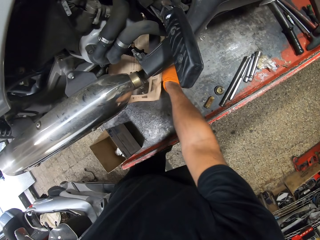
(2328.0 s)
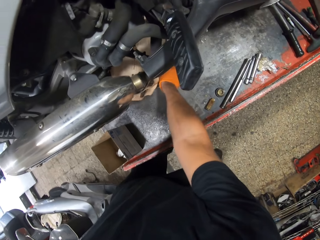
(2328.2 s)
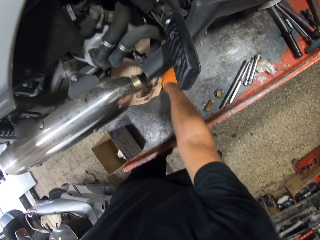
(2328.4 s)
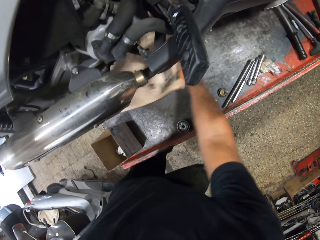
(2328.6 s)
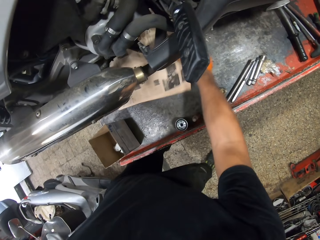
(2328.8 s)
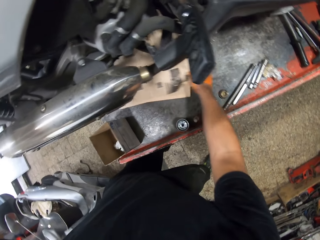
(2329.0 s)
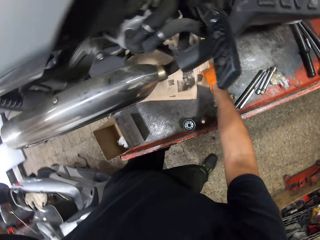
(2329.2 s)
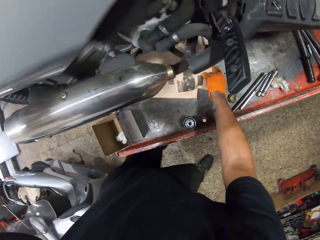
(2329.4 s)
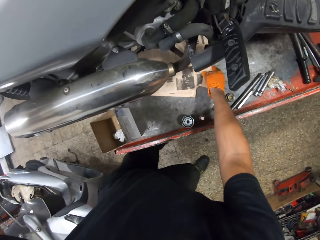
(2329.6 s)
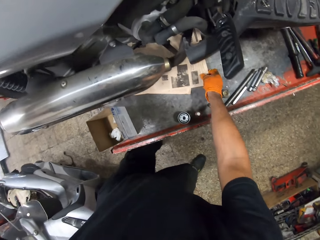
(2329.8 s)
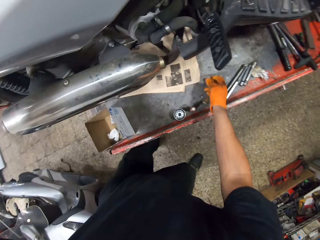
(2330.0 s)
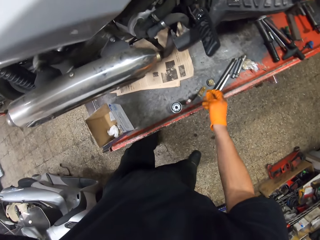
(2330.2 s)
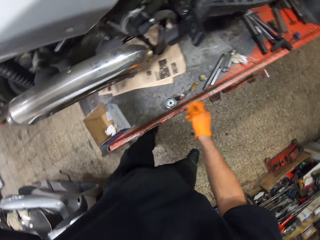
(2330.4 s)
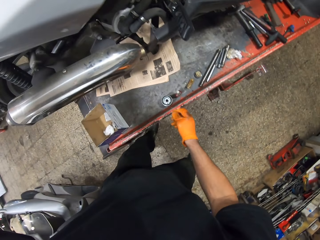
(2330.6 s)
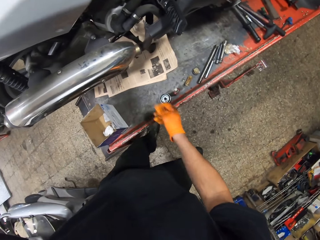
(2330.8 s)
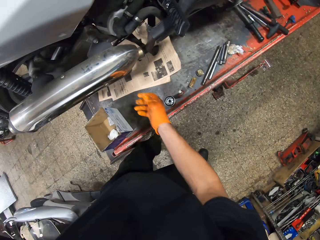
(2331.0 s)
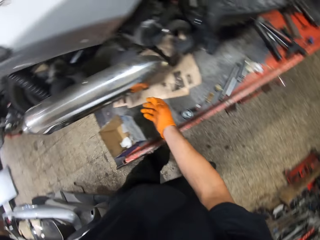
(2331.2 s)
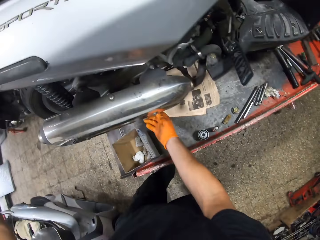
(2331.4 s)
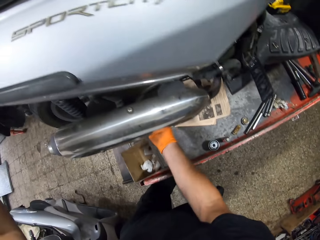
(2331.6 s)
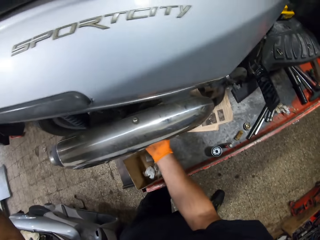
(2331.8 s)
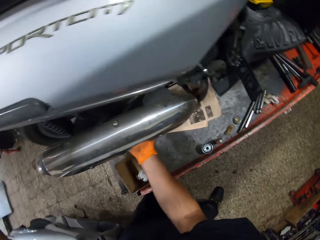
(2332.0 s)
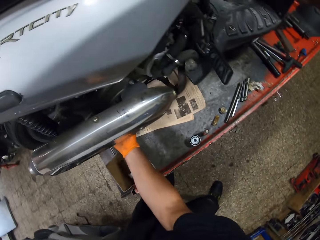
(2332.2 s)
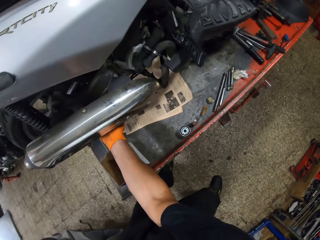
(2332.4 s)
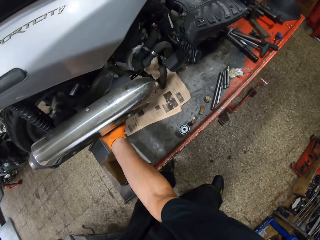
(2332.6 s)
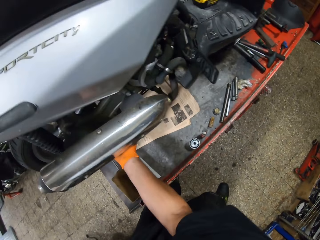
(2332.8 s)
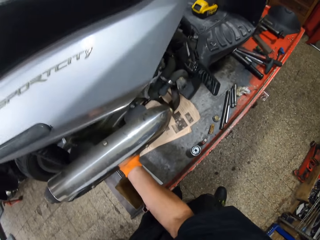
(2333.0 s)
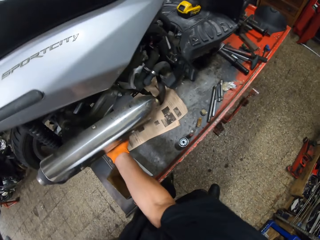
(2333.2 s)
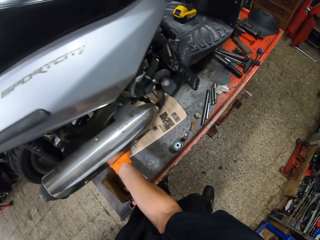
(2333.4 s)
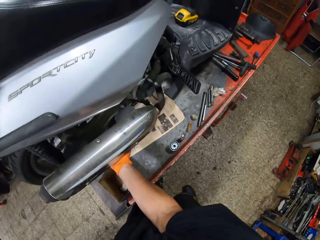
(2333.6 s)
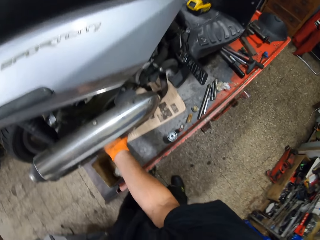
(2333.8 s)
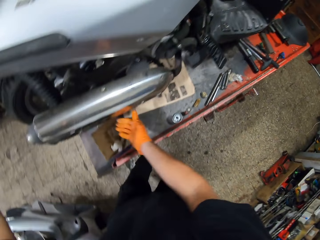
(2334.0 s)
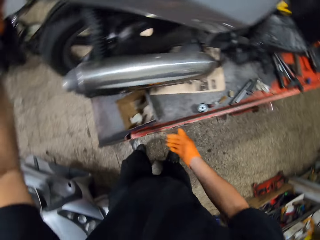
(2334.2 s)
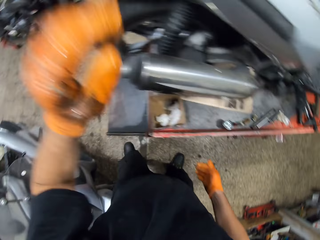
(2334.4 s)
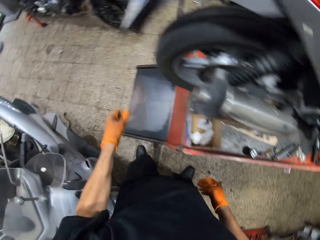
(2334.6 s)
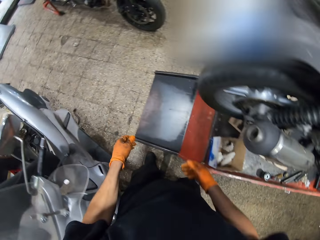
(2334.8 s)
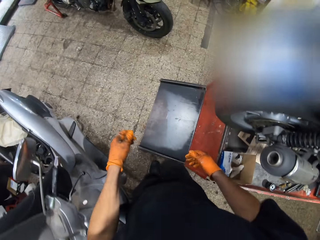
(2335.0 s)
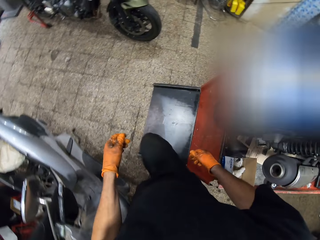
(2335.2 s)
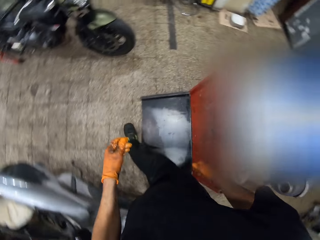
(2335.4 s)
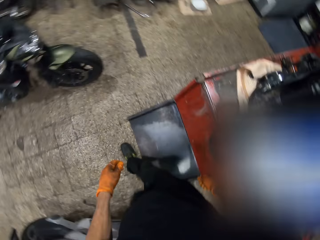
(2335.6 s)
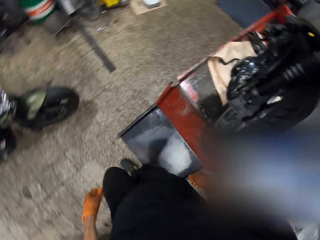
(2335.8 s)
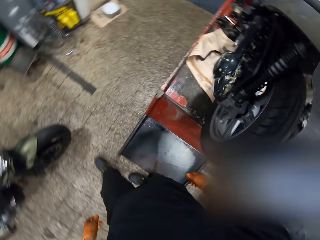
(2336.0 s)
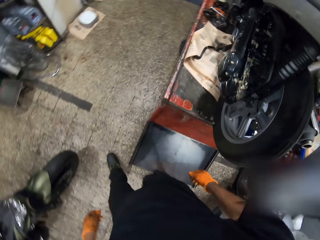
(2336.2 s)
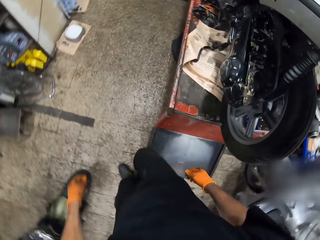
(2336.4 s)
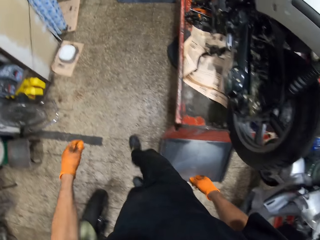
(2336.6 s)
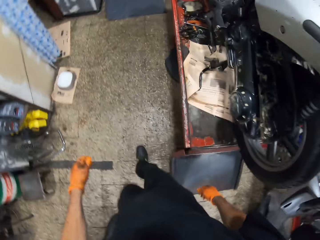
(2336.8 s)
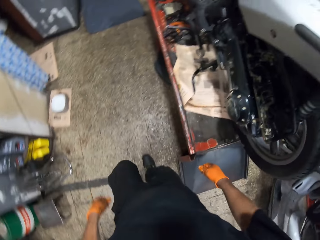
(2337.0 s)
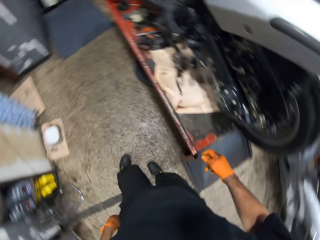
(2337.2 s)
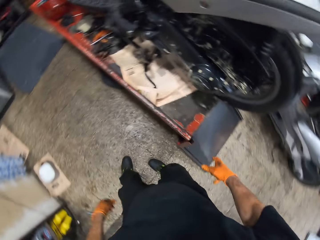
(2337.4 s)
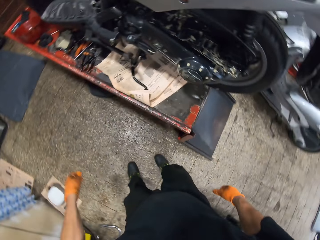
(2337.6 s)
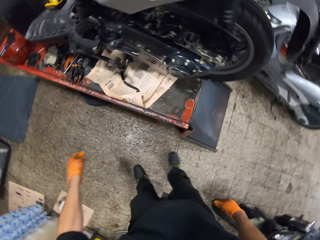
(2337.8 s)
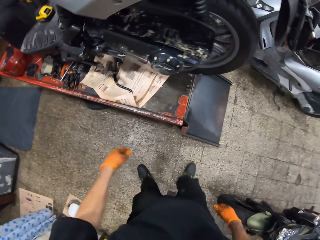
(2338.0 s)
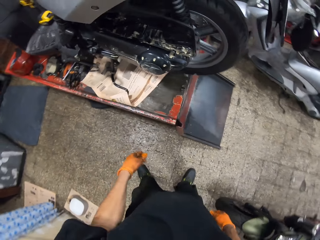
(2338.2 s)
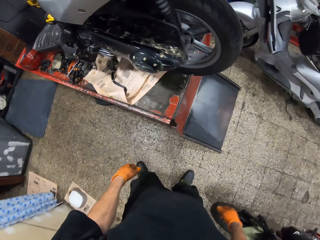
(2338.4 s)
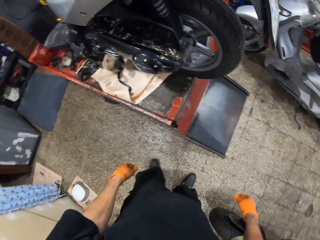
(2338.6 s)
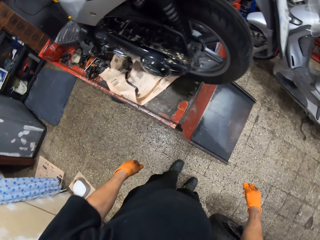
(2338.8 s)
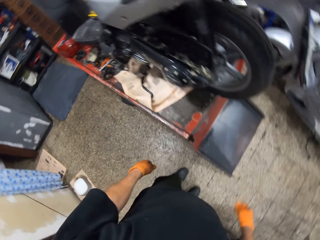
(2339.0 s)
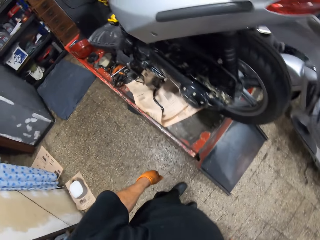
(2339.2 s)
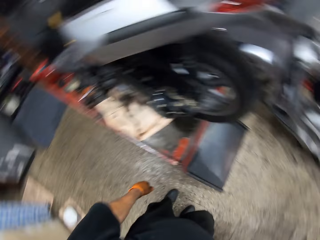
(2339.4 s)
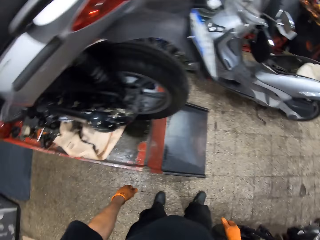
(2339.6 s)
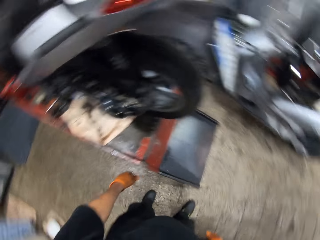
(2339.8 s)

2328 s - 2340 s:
The camera wearer pushes the newspaper. They hold the motorbike. They walk around.

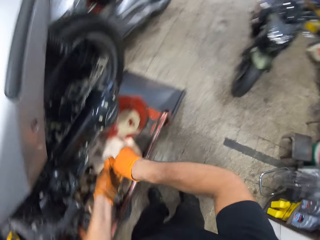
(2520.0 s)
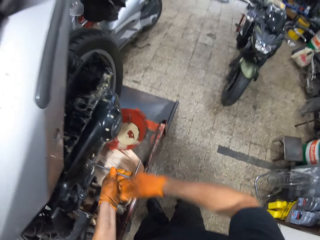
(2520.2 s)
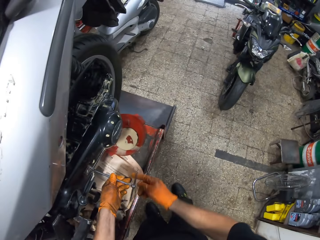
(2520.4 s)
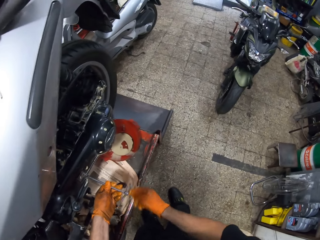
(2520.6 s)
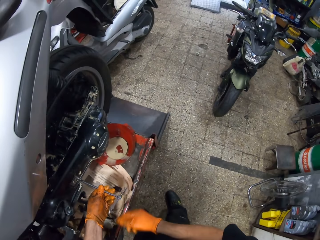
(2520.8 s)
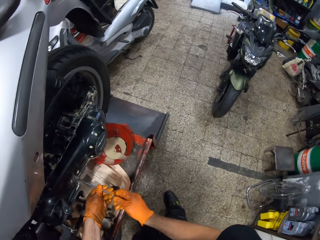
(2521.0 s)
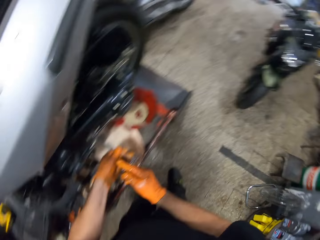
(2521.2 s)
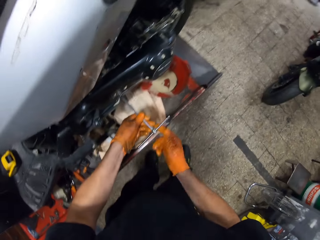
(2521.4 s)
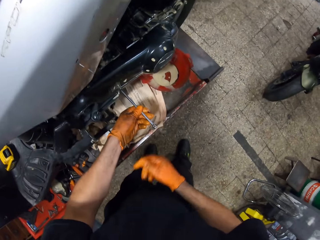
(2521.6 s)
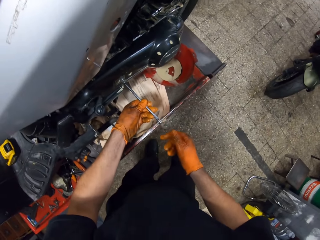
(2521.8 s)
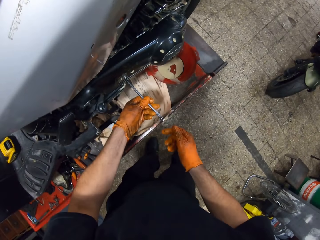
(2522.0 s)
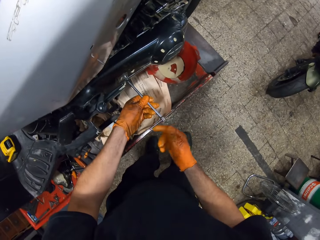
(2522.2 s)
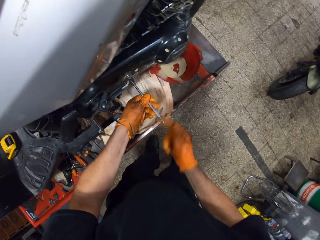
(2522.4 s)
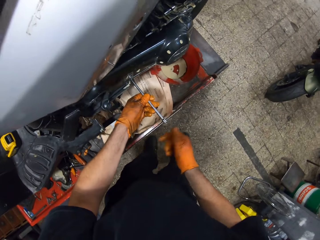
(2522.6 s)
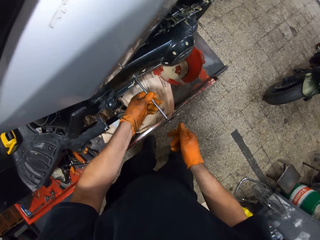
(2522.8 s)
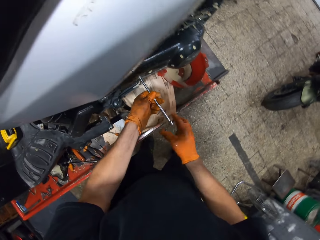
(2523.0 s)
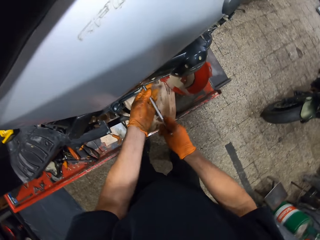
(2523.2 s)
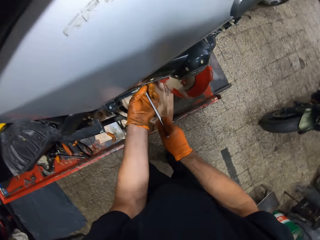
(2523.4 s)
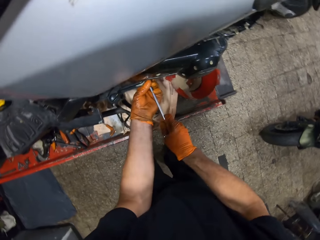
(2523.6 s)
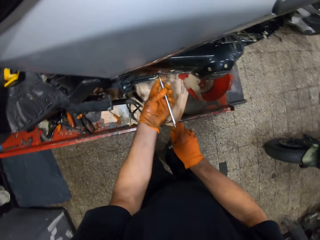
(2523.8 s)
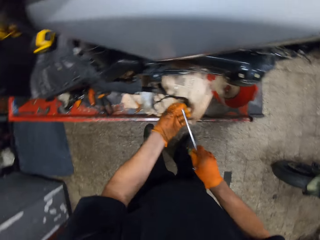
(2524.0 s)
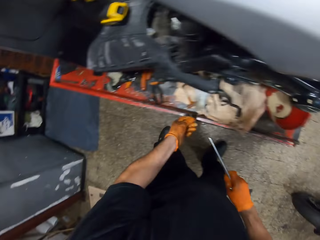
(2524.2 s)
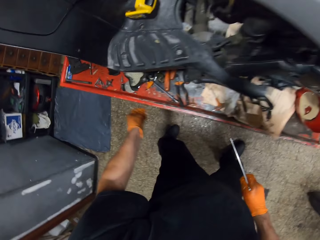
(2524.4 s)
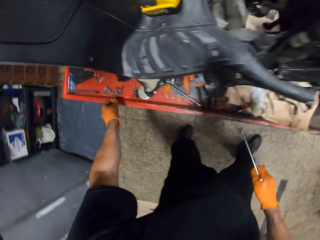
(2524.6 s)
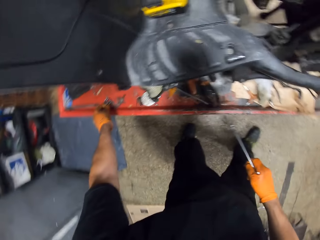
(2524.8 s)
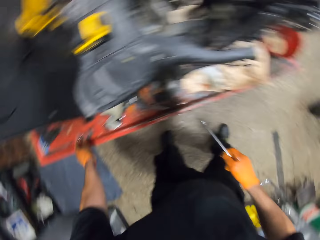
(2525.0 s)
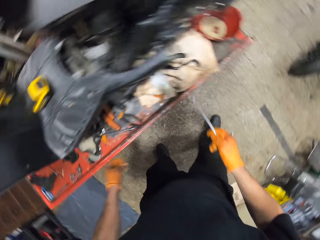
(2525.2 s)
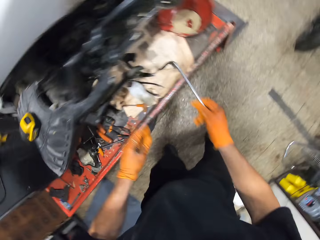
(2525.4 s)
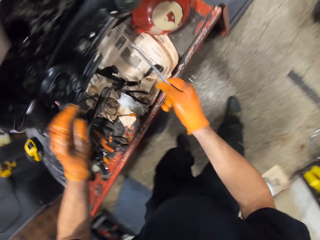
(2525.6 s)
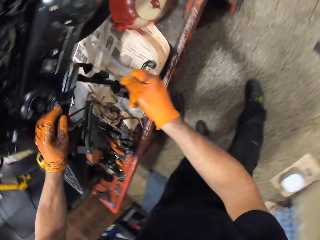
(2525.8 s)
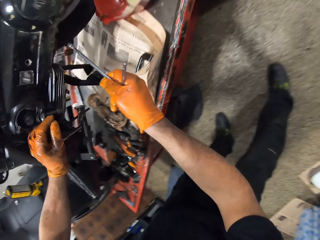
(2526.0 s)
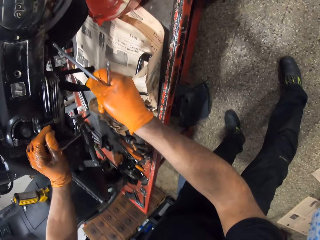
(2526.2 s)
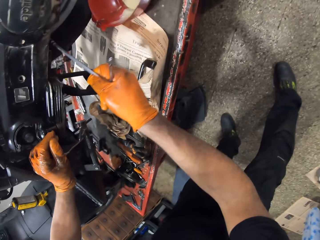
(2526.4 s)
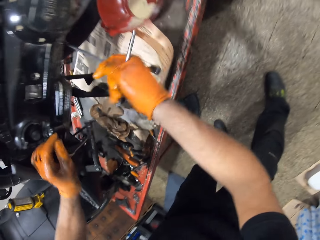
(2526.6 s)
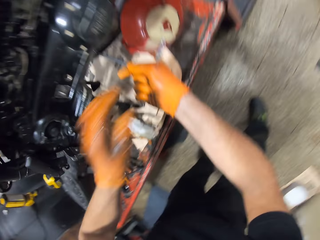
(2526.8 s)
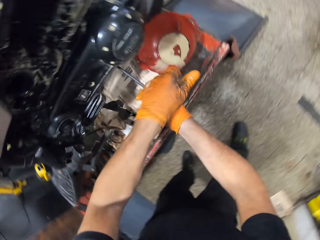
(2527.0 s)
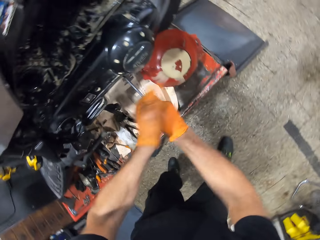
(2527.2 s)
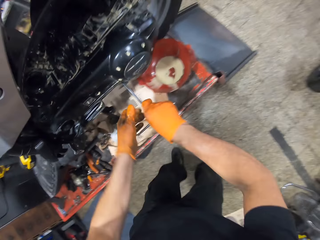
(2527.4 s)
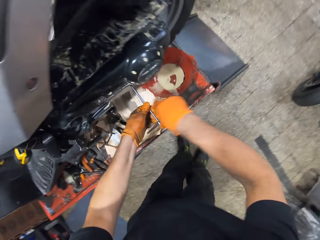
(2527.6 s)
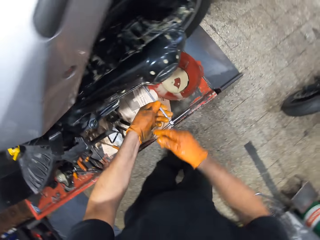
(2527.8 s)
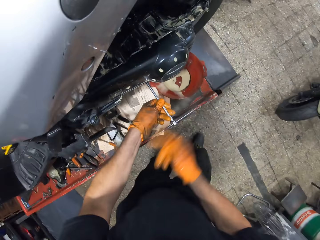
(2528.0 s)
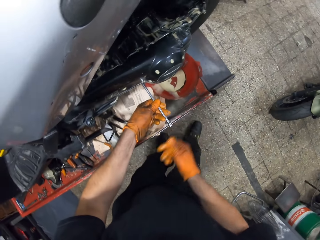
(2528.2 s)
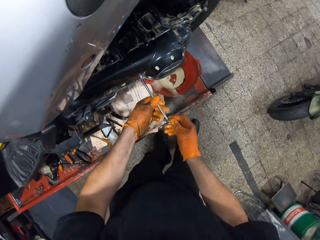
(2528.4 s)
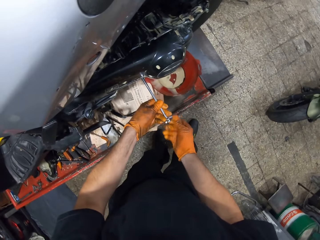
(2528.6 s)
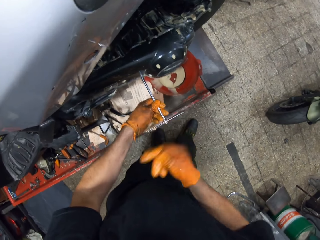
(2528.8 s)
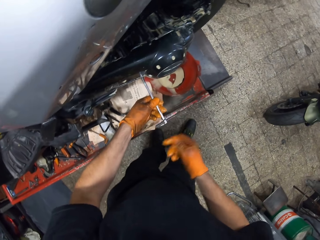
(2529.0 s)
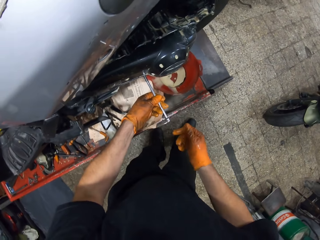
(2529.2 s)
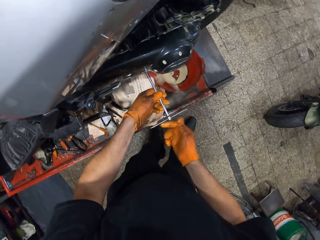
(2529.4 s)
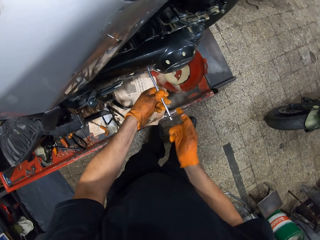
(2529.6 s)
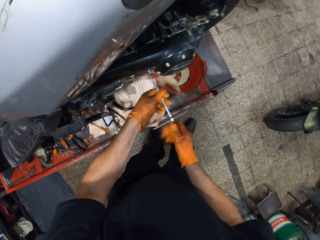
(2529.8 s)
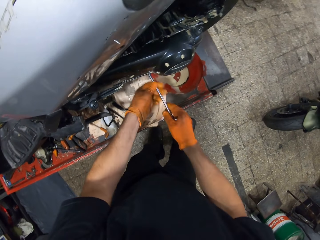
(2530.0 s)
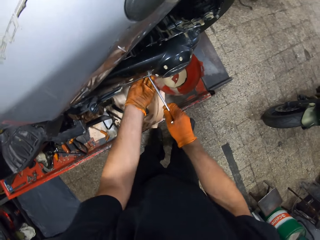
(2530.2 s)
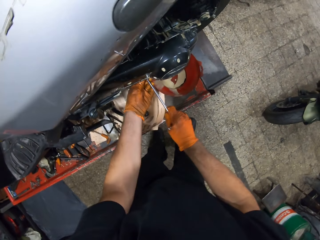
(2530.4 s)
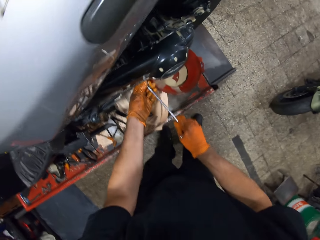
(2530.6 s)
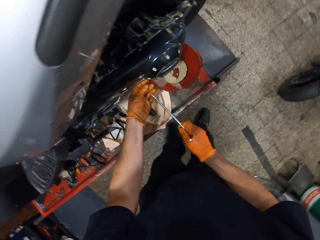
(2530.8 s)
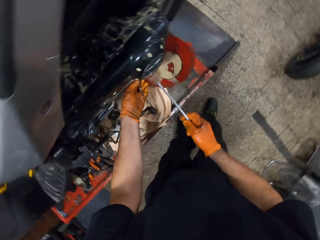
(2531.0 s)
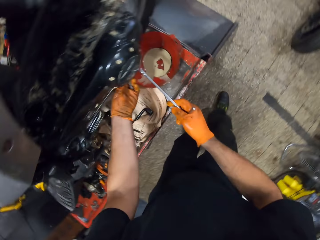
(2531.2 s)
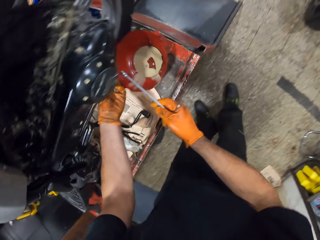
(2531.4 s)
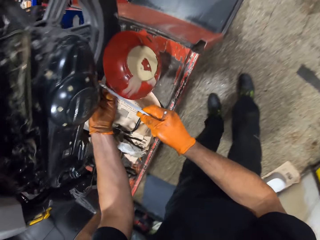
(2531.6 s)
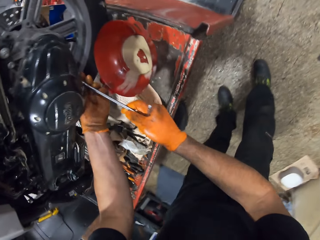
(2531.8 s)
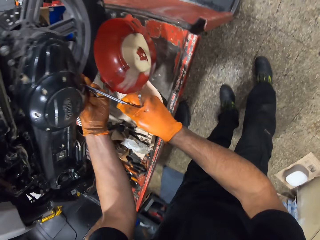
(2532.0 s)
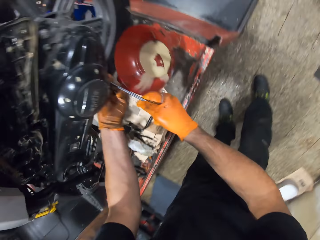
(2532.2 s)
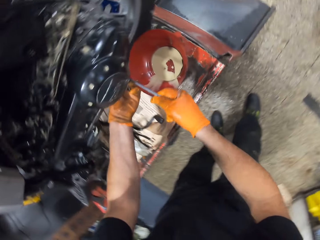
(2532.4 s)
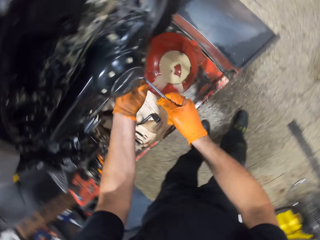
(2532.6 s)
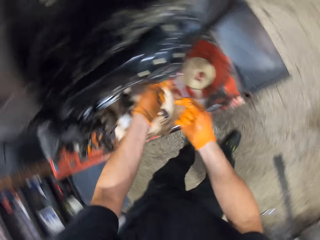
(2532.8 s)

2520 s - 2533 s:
The camera wearer untightens the screw. He rotates the T spanner. He removes the bolt with his left hand. He drops the bolt in his left hand on the workshop lift table. He loosens a bolt in the scooter with the spinner in both hands. He rotates the T spanner. He removes the bolt with his left hand. He picks up a screw.
